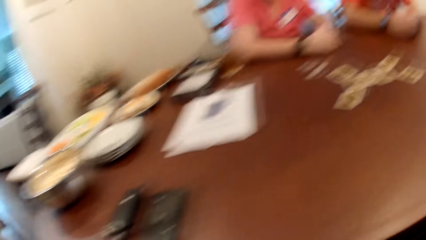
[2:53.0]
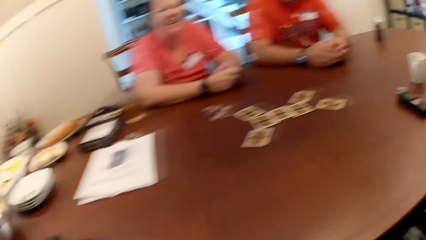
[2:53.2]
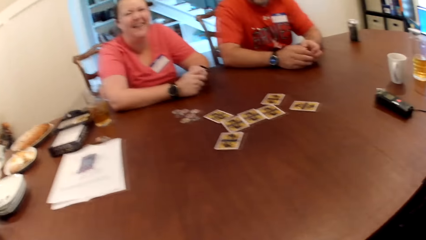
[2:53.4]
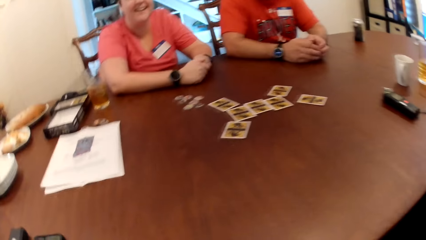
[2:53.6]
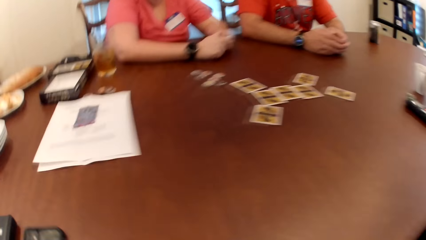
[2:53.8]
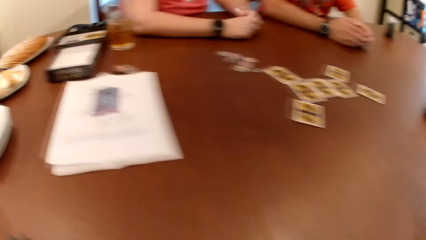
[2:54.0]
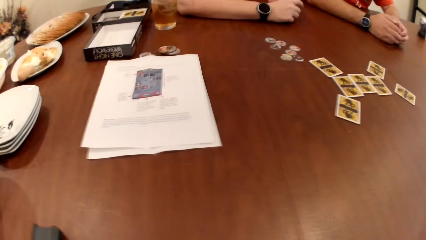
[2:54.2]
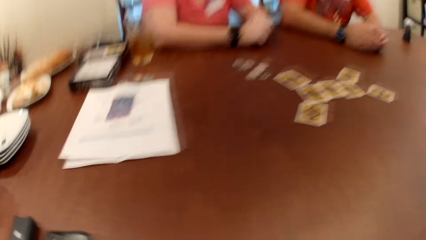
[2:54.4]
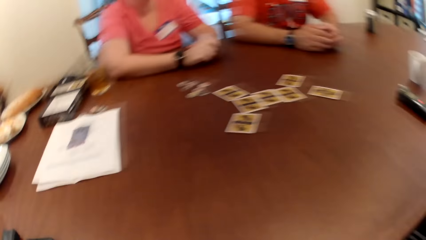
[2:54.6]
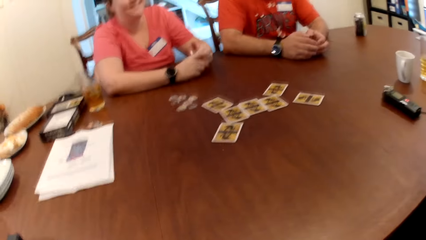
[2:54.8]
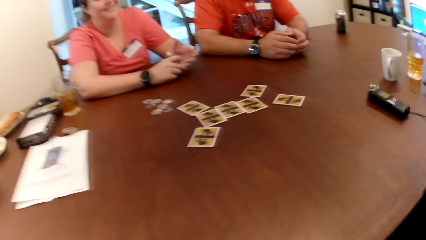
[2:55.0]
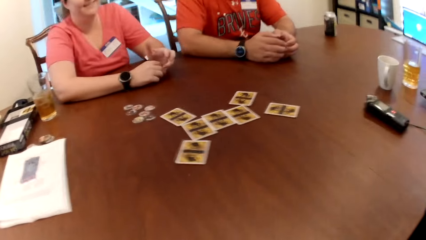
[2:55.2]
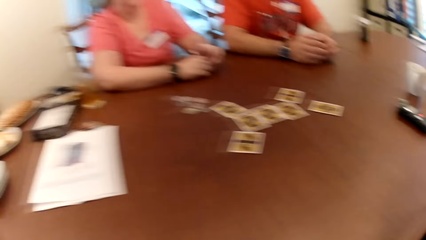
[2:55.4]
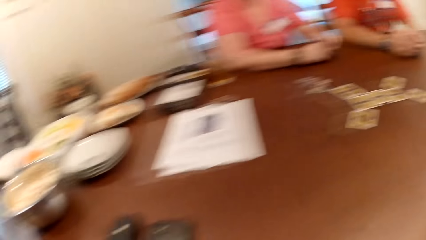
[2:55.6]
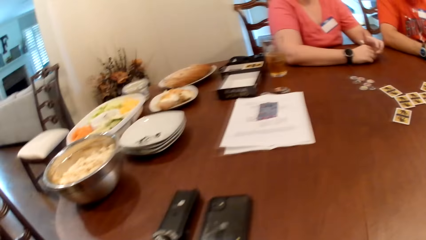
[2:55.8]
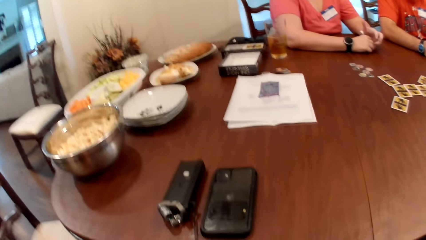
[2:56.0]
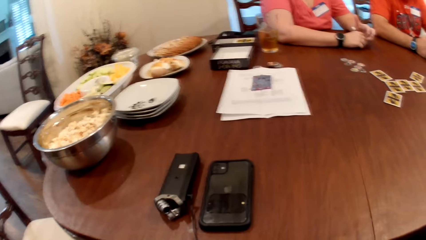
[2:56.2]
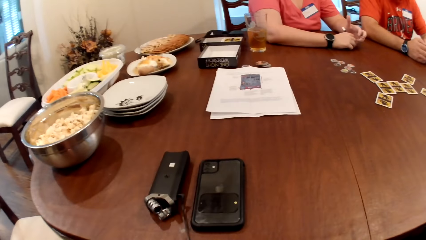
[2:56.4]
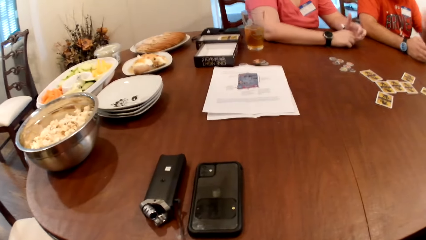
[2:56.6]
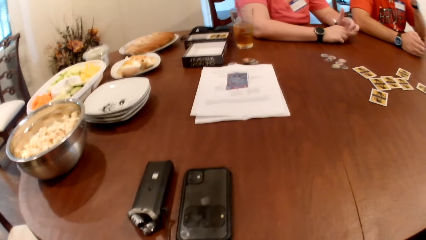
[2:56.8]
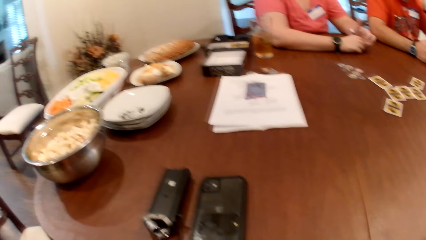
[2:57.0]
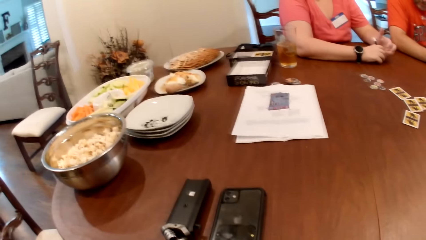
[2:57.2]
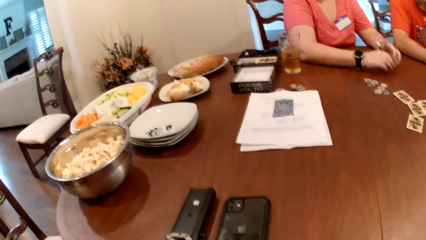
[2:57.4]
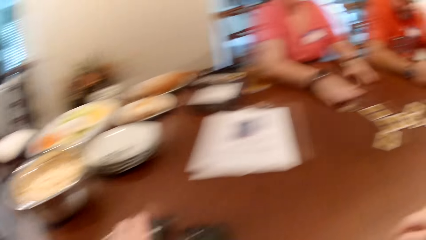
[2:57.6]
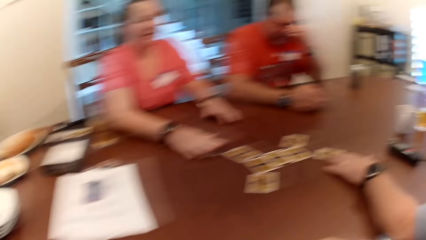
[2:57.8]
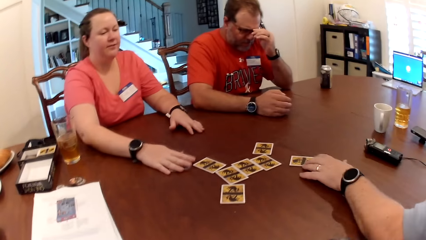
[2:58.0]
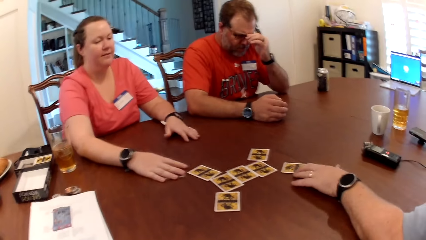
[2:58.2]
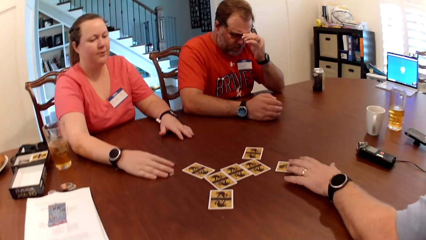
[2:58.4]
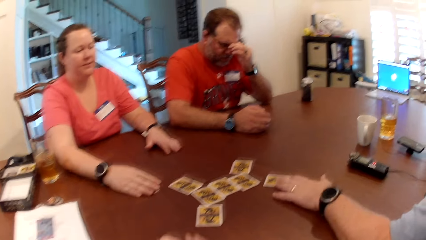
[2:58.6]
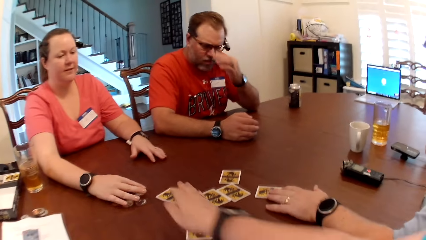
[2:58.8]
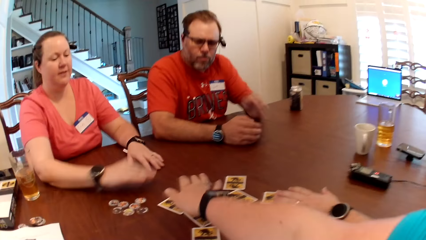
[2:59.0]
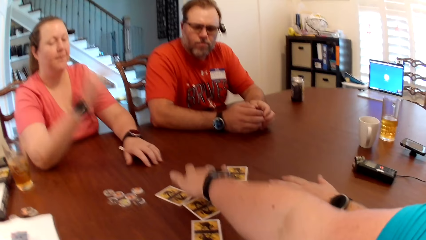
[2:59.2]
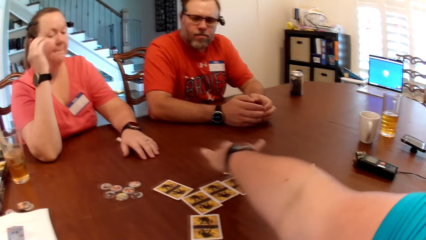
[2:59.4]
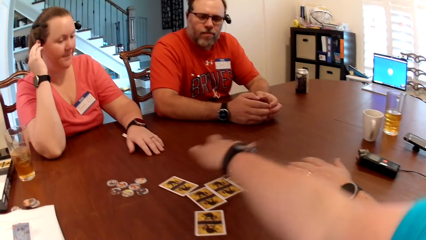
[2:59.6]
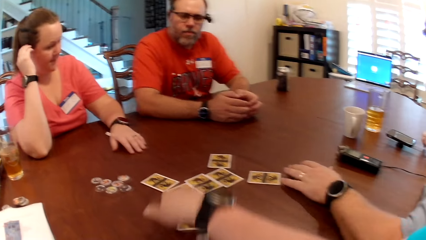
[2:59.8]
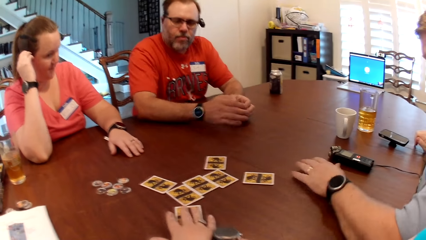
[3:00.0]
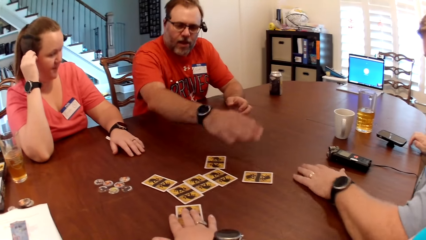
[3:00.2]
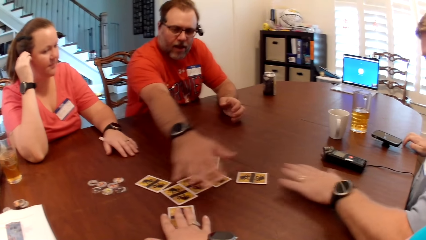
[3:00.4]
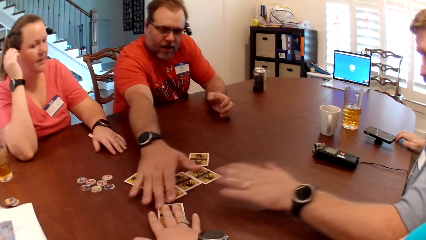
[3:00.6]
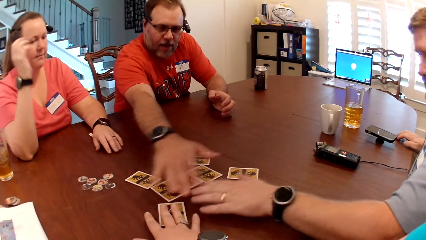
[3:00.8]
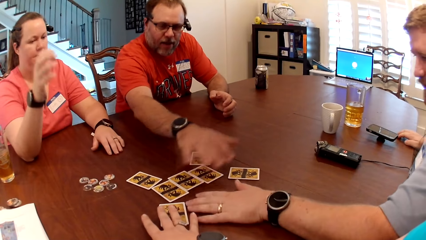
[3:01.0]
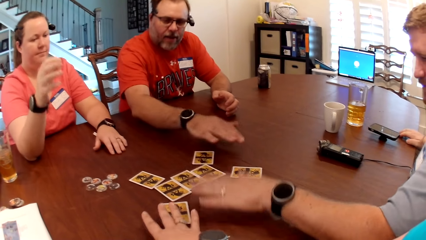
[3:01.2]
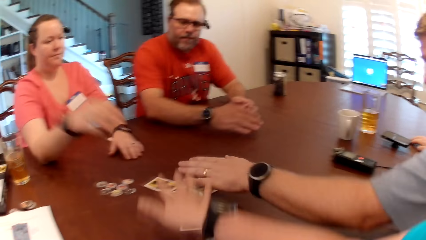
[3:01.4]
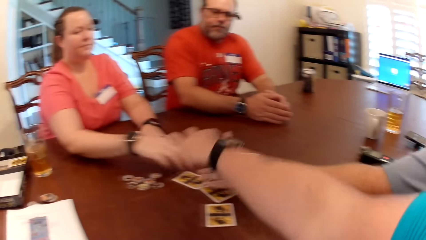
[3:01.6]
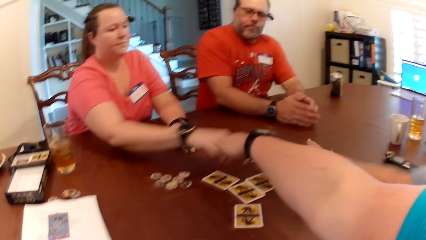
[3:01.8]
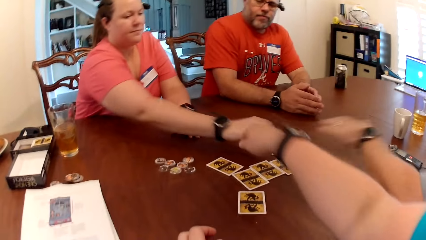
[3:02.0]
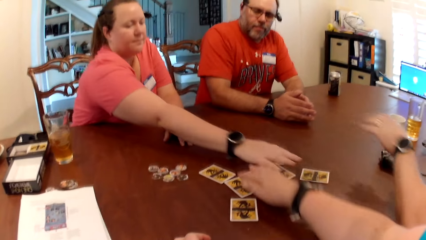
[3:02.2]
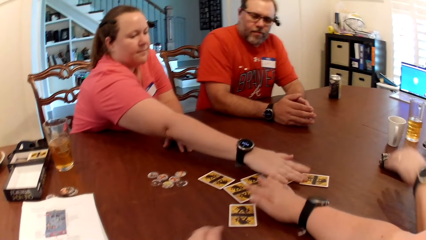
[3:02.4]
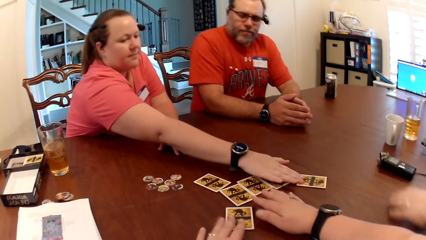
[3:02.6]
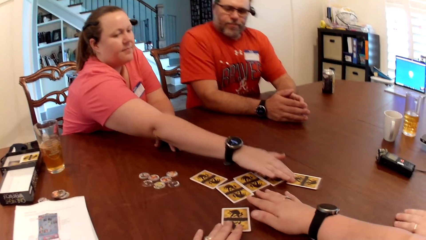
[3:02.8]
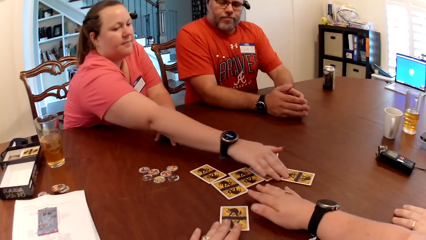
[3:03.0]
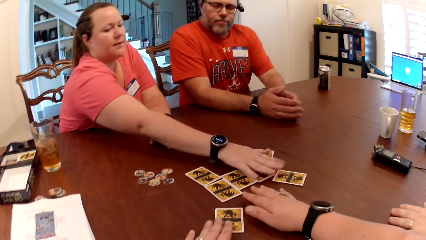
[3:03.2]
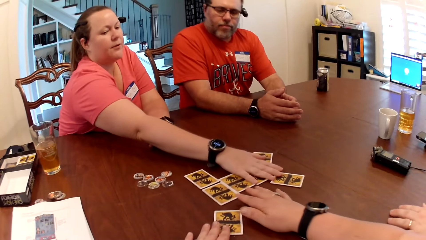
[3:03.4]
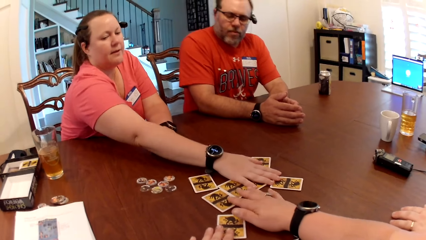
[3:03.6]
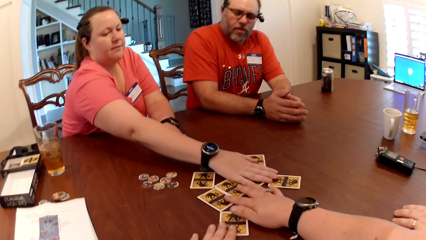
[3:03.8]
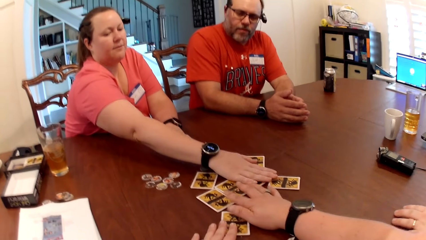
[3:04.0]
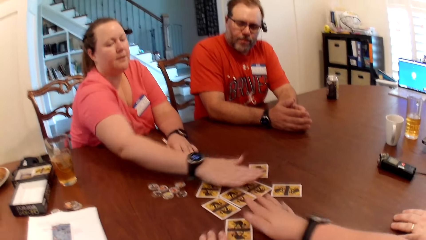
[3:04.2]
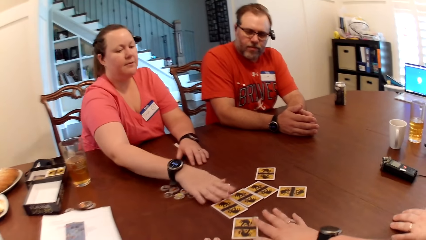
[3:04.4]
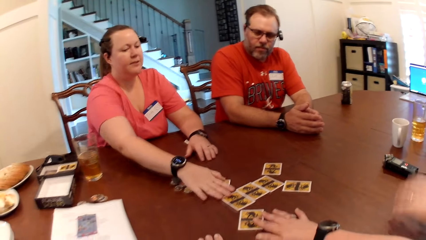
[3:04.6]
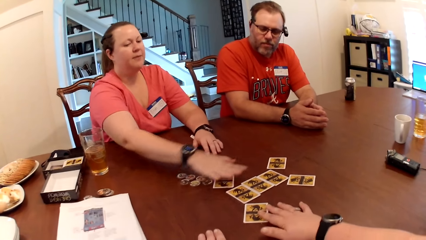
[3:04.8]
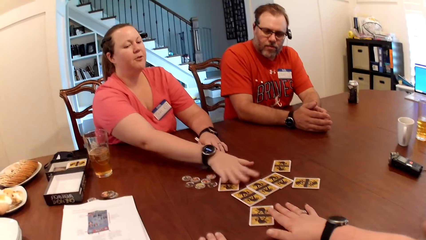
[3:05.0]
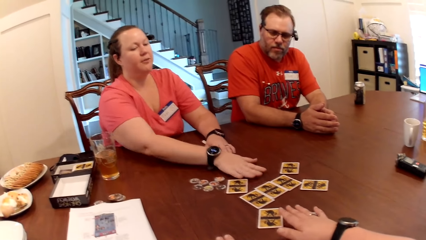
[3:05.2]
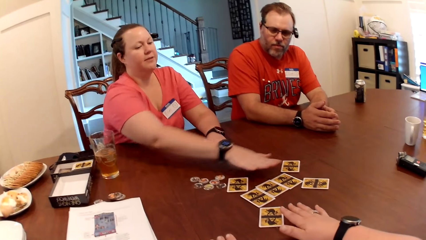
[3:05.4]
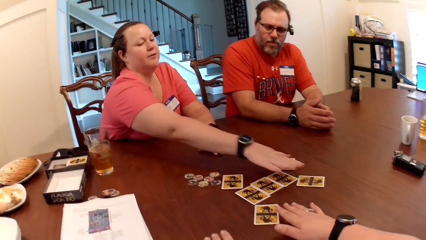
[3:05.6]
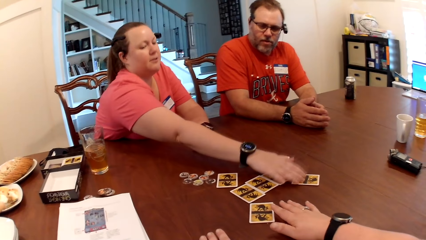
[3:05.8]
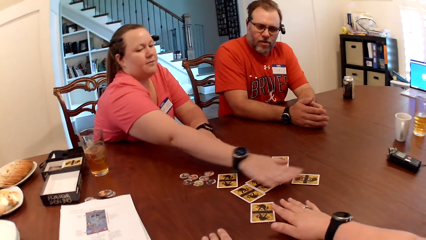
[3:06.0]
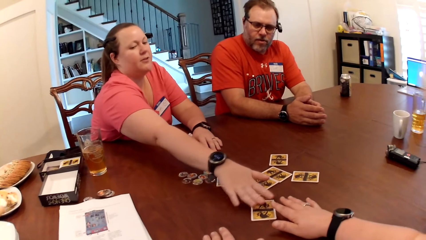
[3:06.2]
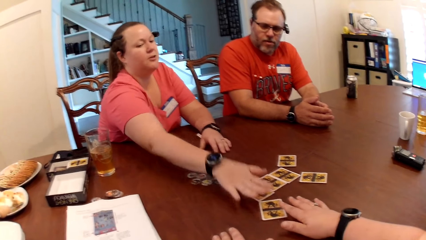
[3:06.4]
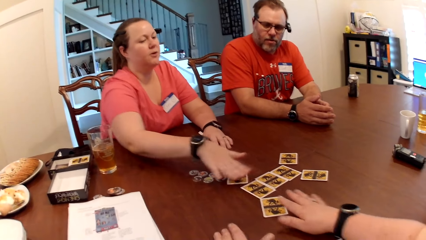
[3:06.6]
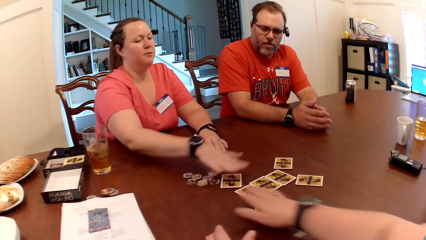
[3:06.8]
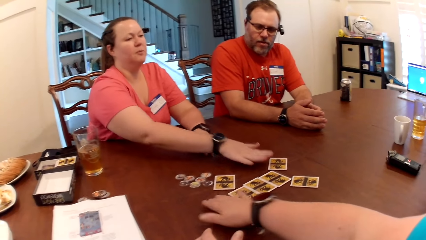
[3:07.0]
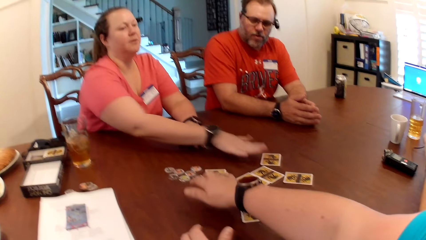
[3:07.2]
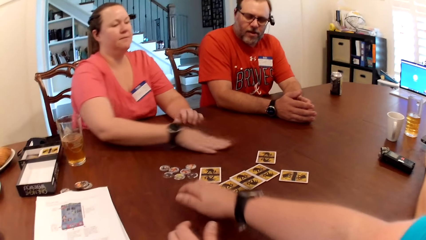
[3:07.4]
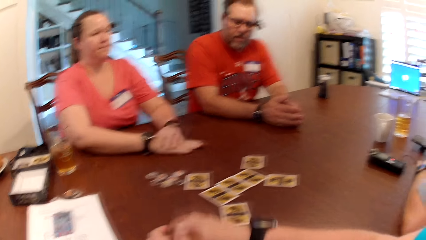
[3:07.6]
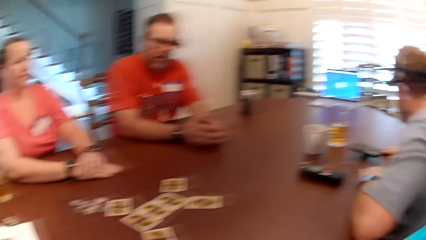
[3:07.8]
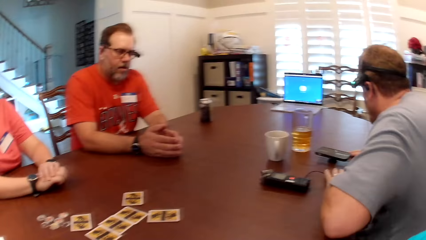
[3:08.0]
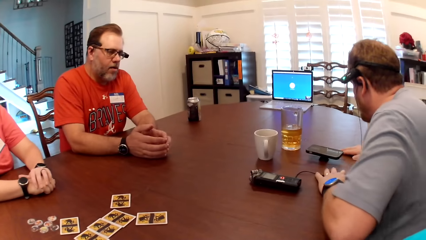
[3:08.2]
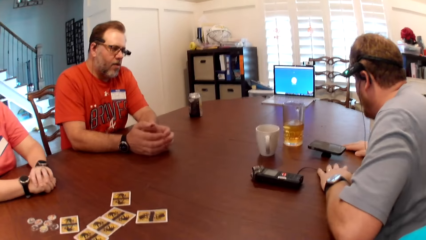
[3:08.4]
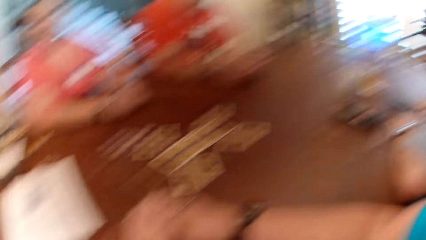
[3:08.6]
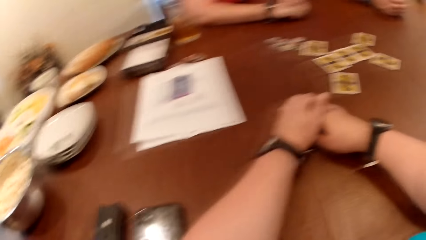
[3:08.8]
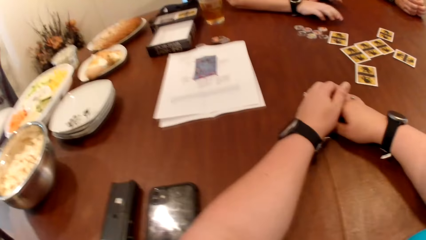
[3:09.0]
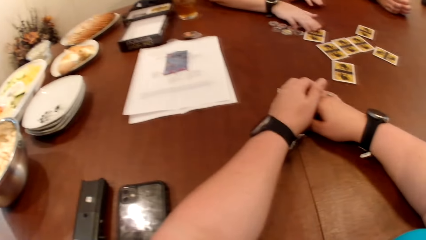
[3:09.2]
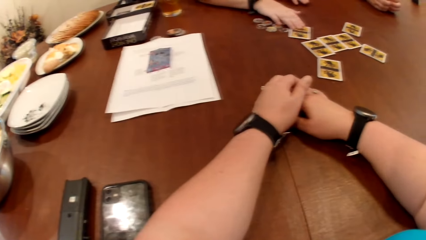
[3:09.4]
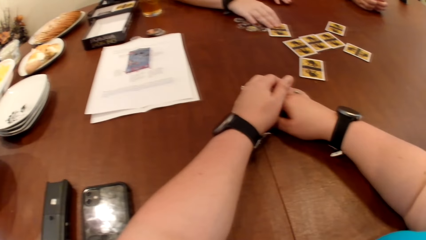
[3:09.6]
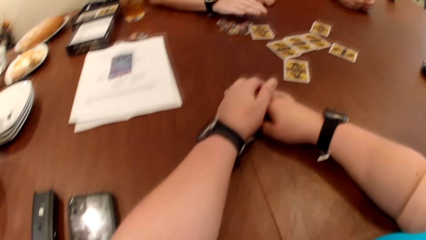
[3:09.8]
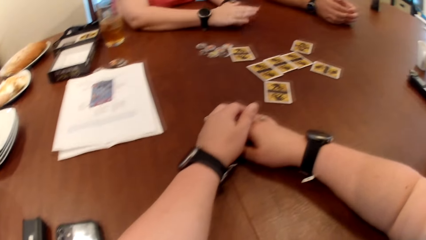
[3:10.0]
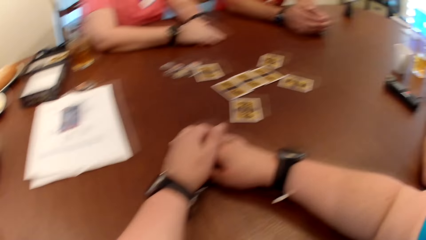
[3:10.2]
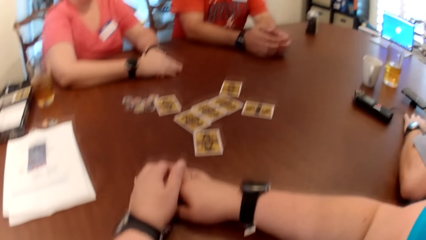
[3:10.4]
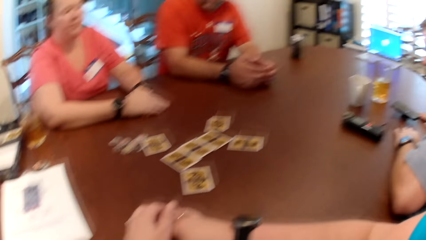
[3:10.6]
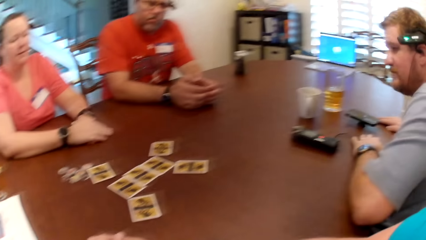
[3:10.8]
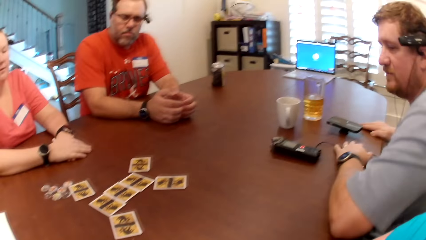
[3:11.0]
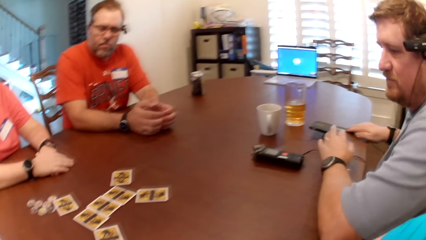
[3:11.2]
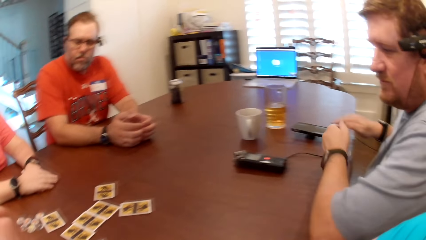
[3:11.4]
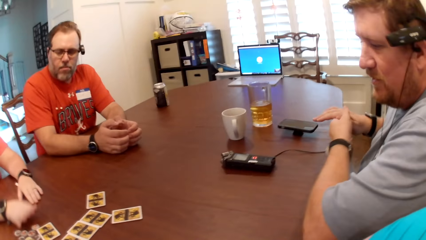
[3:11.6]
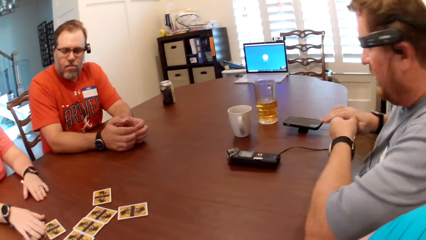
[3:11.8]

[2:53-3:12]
A man adjusts the card on the table with his left hand. A woman adjusts the cards on the table with her right hand. The camera wearer adjusts the cards on the table with her hands. A person touches the cards. The woman adjusts the card on the table with her right hand.
